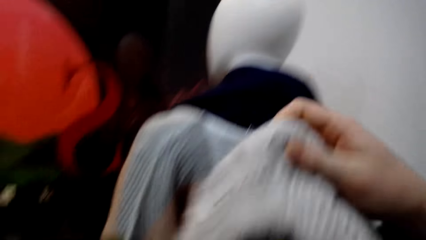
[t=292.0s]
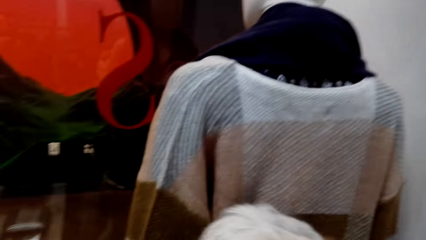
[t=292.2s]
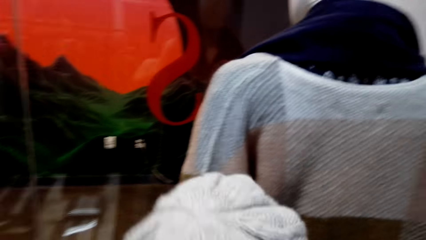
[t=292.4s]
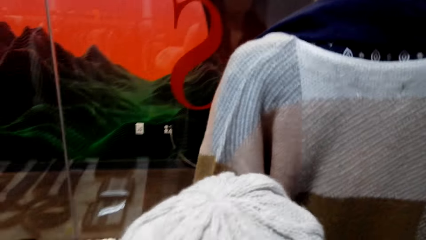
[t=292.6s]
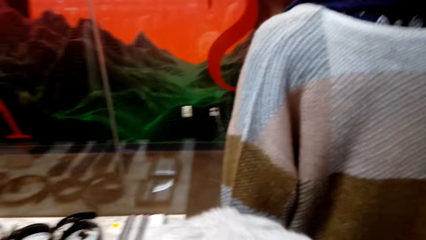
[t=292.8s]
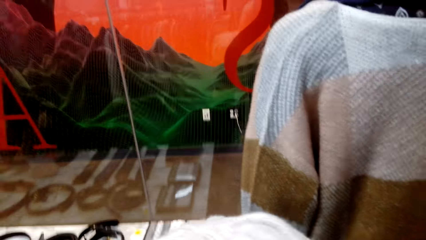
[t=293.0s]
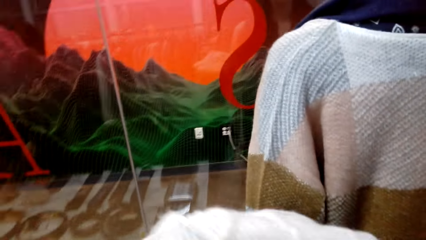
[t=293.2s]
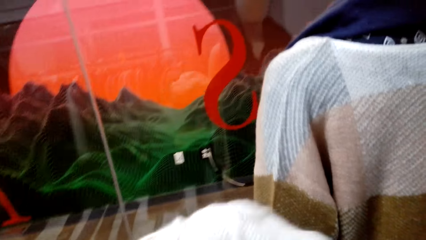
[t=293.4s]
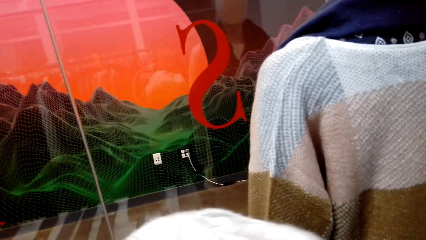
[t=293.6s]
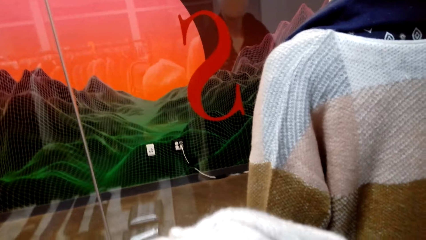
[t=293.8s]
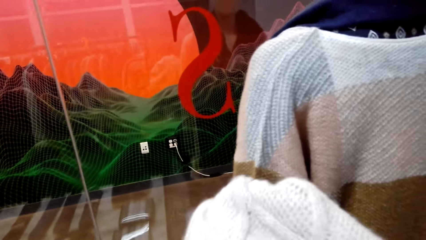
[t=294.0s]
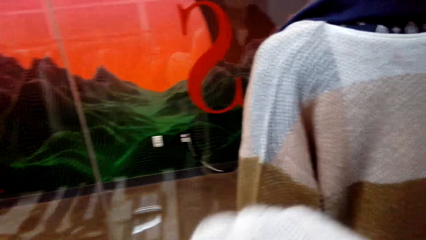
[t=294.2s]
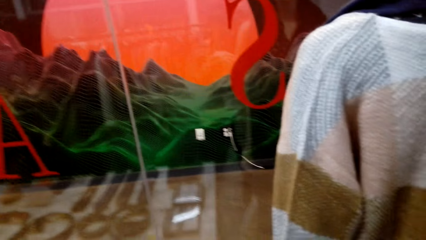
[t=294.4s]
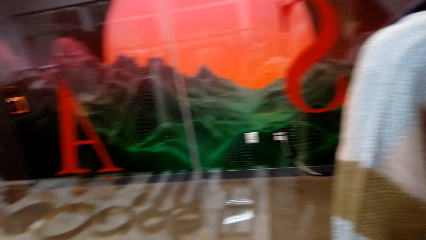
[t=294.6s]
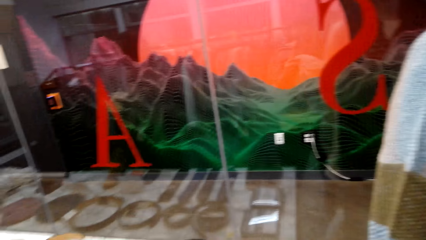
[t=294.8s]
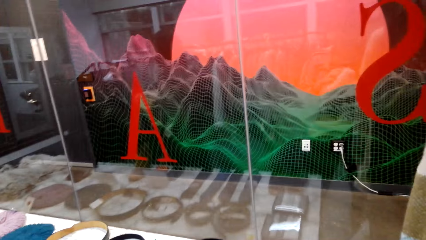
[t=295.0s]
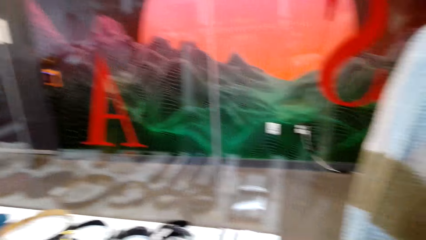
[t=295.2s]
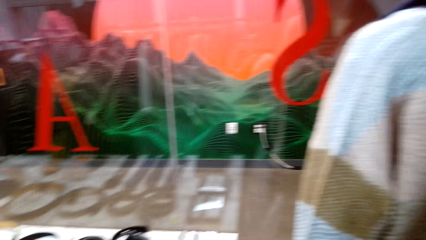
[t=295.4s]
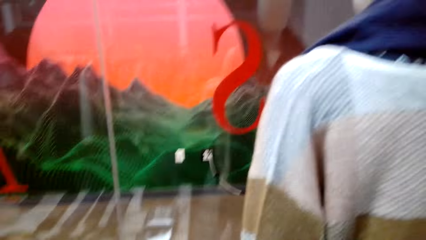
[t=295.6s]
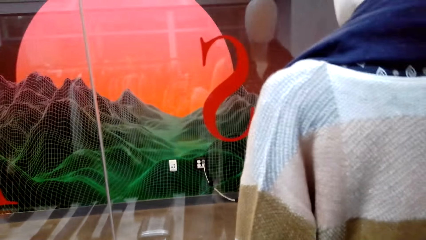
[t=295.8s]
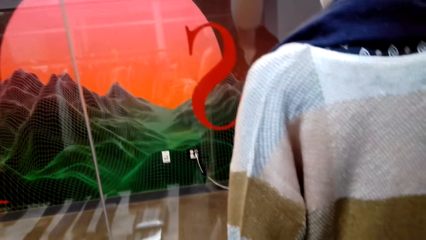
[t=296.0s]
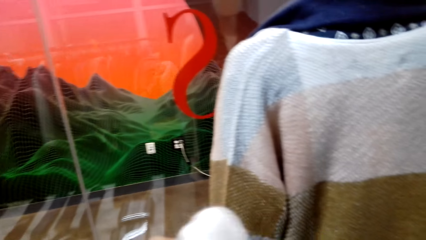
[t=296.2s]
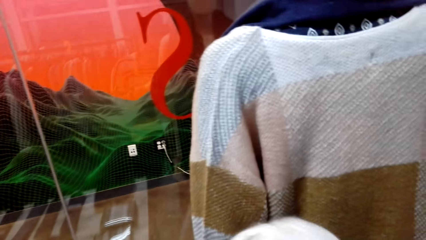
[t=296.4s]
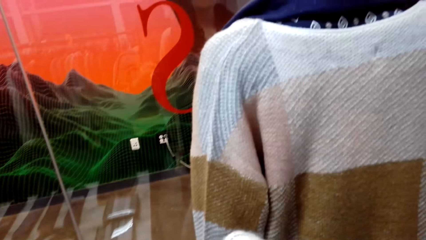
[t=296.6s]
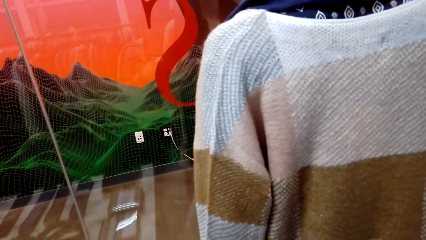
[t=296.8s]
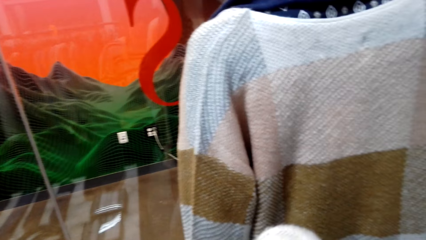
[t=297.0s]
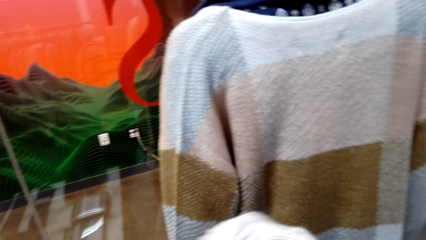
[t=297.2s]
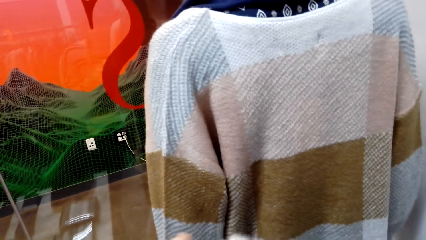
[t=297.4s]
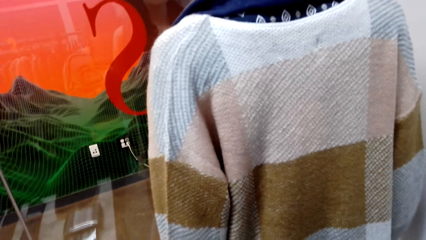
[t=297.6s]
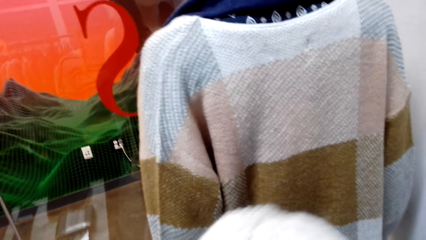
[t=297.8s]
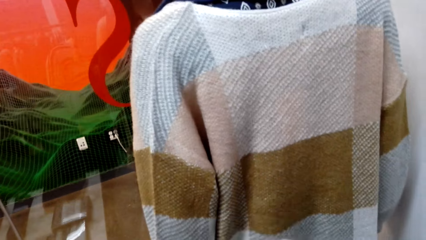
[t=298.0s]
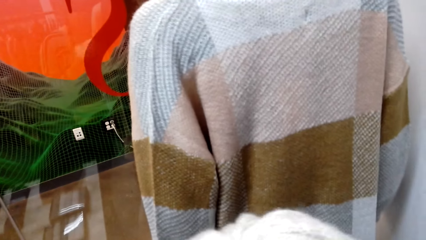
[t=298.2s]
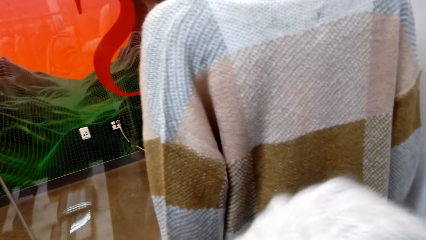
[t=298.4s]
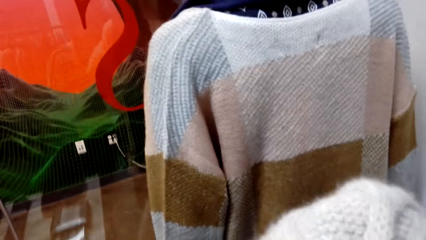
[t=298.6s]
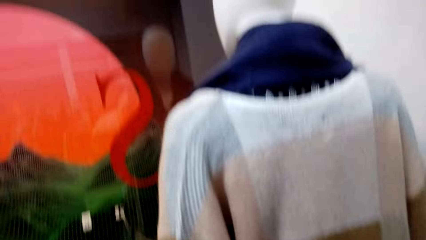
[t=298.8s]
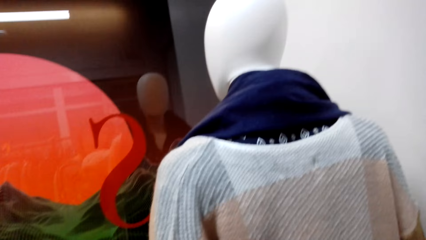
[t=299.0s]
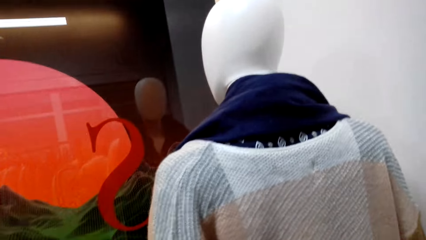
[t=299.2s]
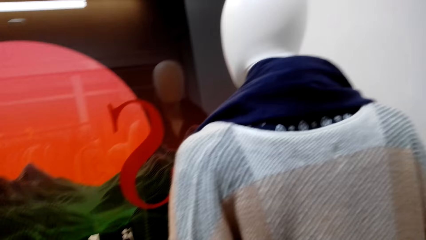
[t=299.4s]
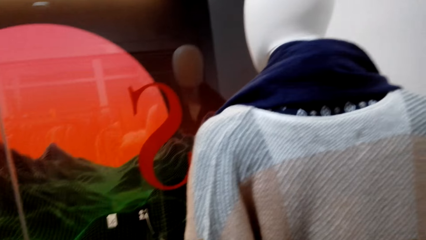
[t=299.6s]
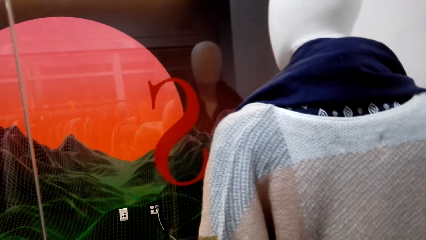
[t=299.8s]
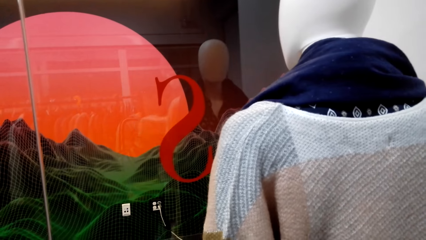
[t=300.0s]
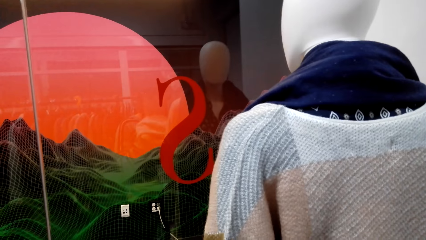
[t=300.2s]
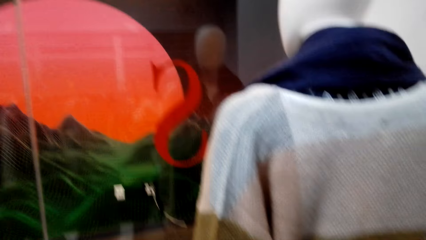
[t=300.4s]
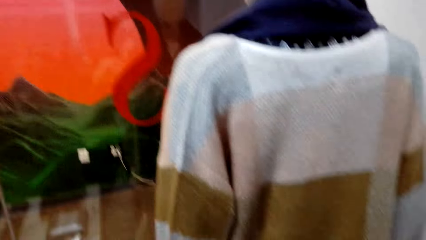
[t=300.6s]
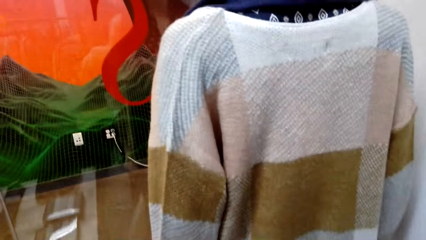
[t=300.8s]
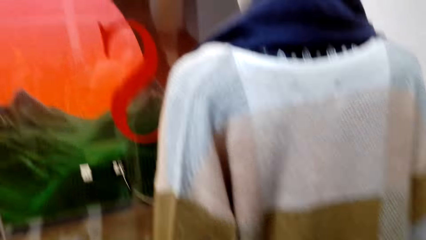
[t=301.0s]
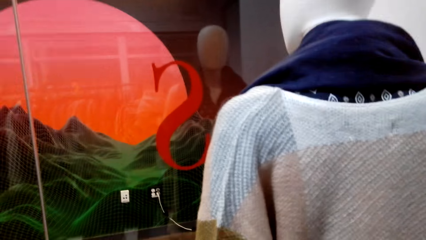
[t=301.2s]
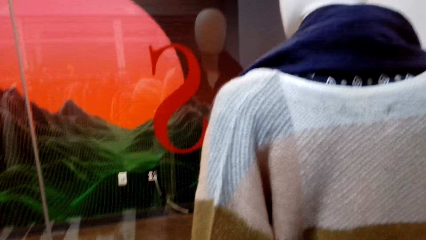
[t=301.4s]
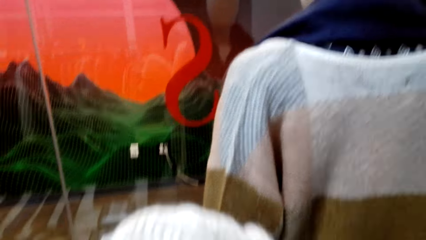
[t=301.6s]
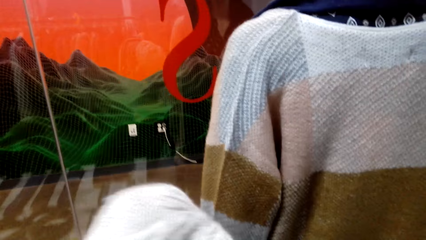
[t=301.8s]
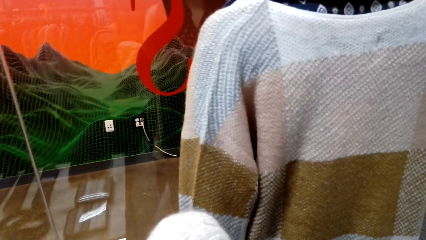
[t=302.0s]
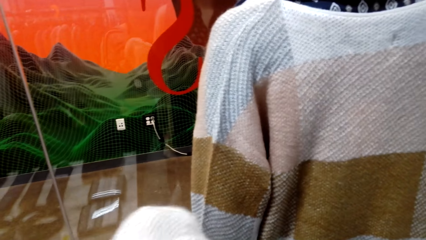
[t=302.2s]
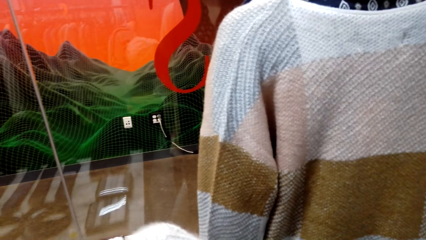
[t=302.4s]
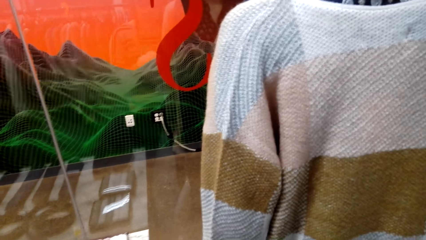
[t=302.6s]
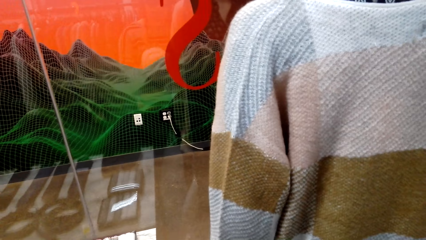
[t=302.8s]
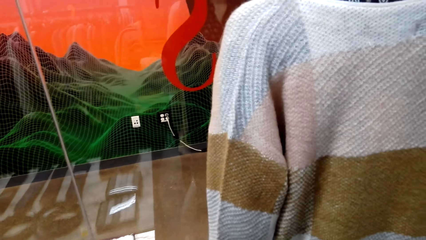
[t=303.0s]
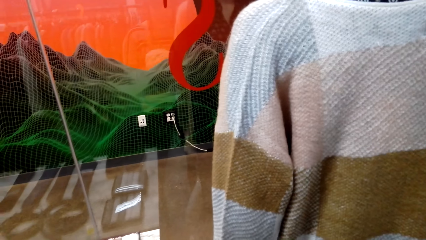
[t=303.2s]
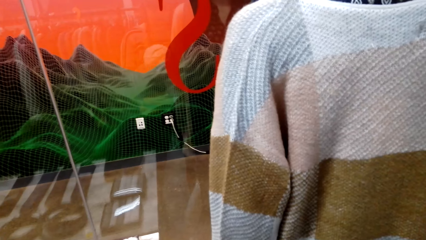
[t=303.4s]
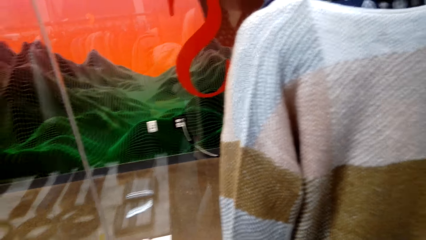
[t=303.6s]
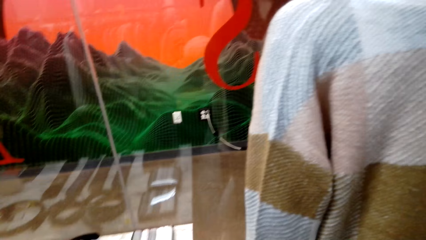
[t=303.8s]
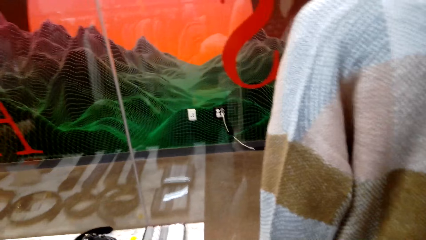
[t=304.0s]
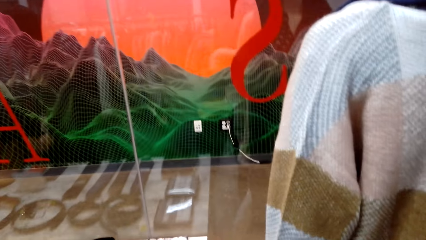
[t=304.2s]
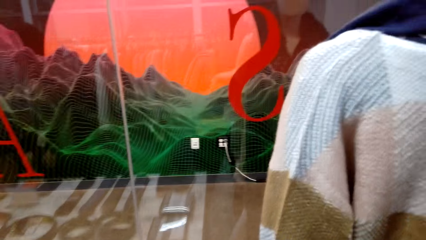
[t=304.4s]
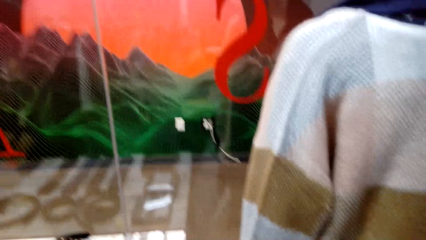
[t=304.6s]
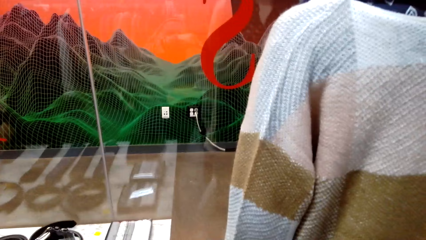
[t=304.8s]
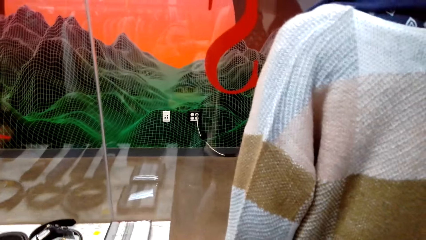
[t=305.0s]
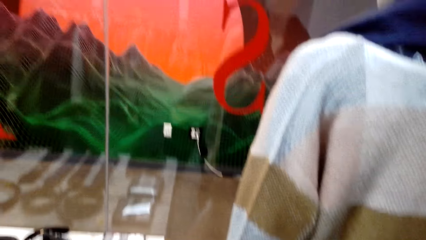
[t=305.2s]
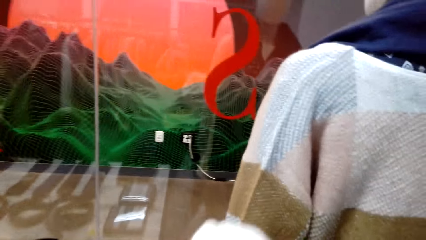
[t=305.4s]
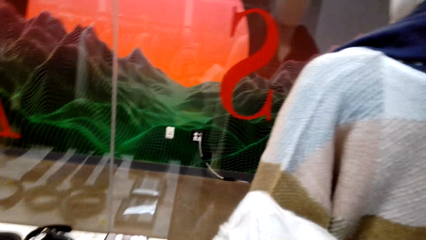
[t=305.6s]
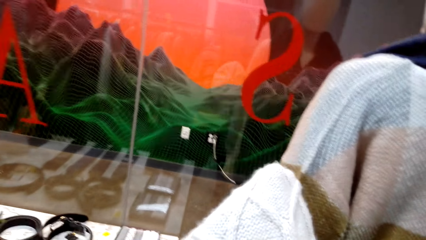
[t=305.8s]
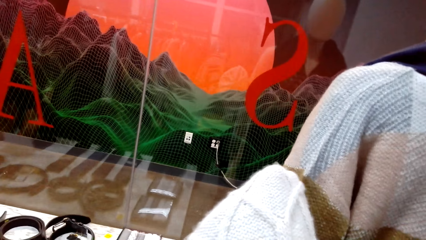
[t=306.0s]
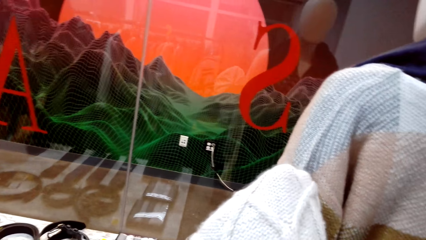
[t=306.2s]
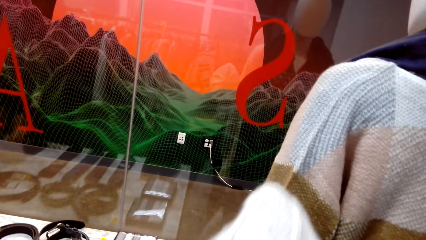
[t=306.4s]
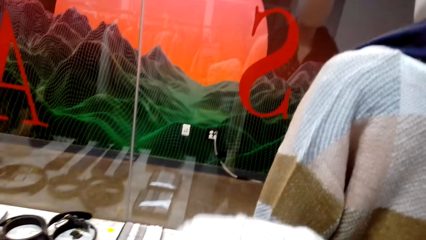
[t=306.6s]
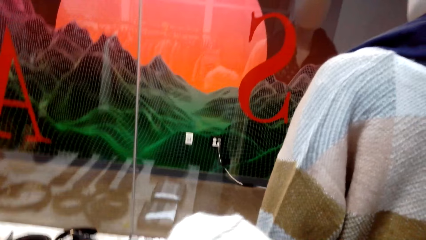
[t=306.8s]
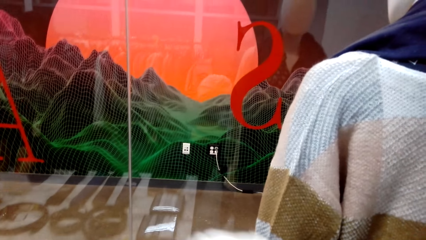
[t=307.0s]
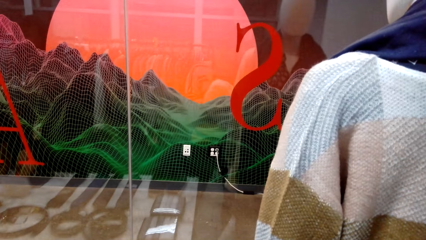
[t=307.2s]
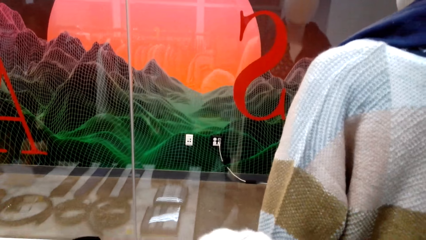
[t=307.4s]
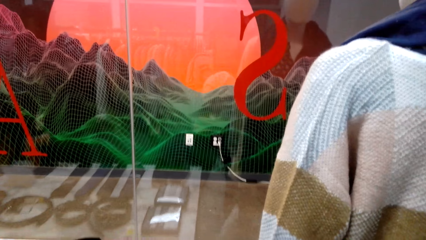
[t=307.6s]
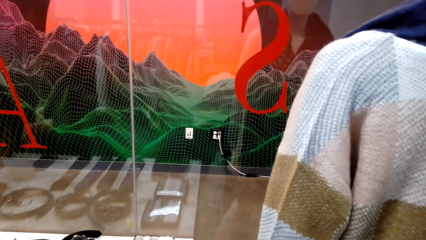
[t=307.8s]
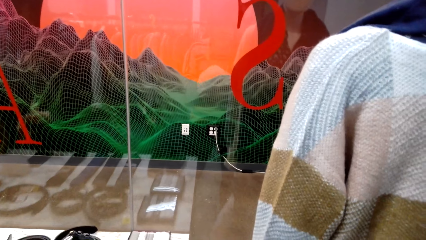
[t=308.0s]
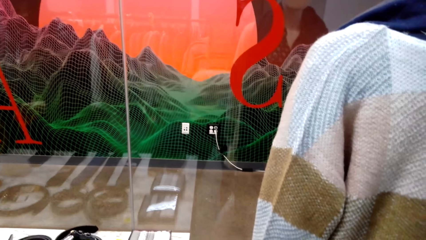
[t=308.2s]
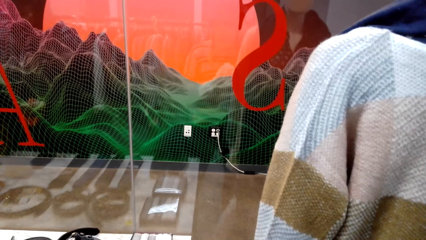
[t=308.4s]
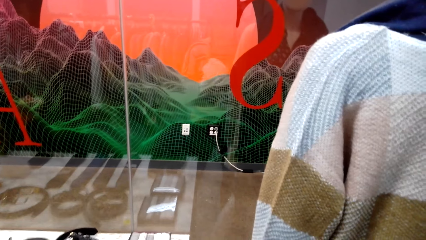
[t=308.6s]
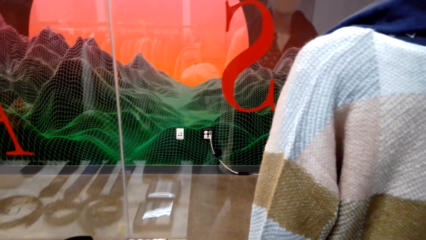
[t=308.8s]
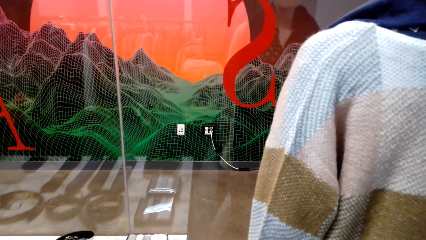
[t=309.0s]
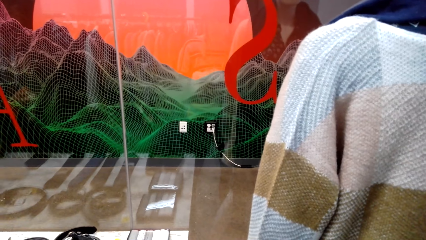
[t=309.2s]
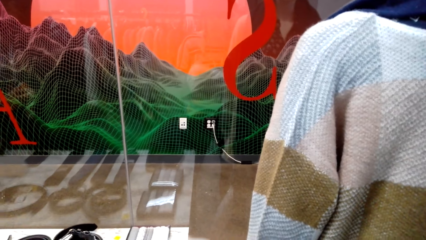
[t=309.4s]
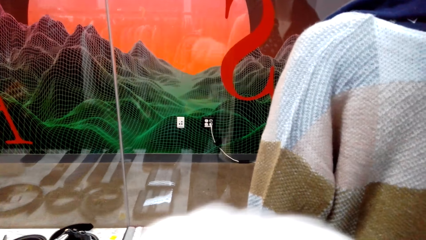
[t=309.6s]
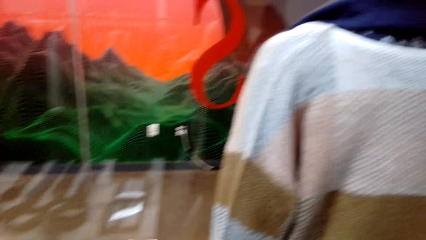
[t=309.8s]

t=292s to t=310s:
The camera wearer examines the crochet hat.
